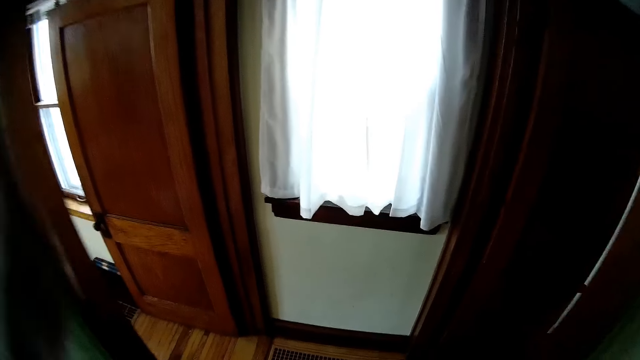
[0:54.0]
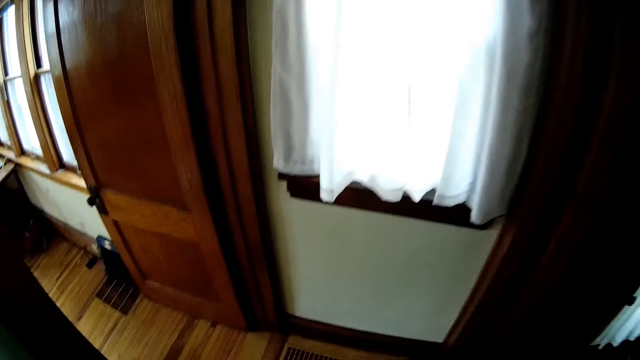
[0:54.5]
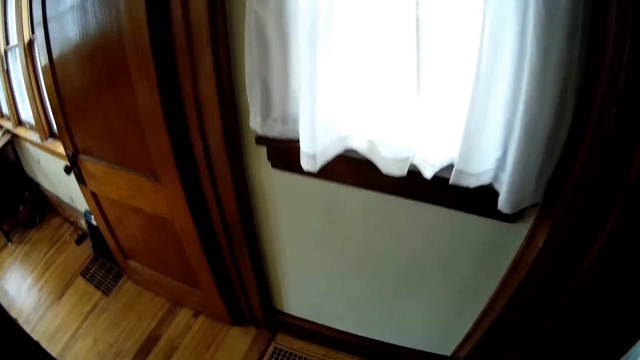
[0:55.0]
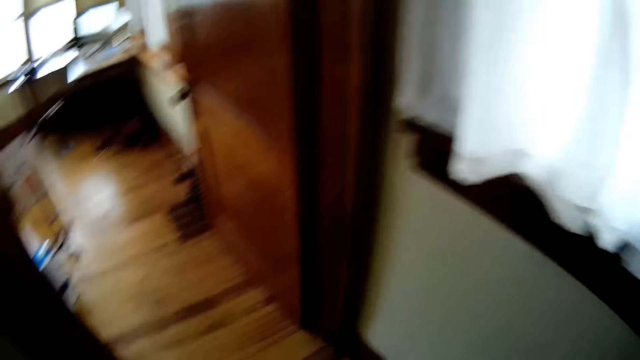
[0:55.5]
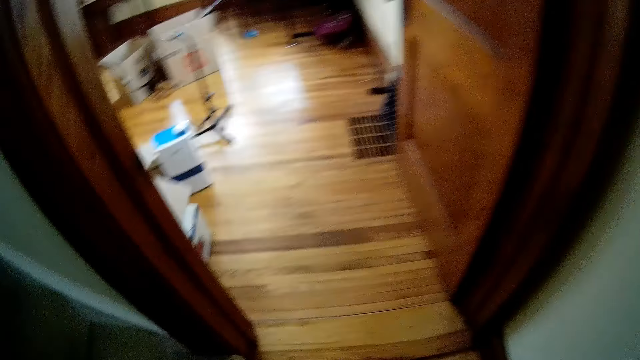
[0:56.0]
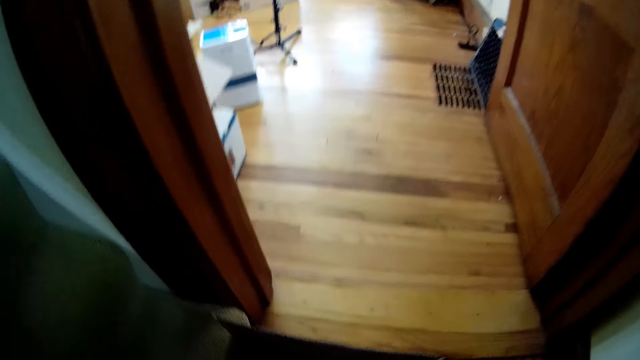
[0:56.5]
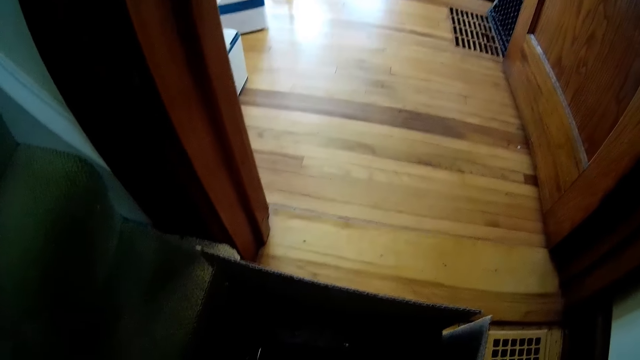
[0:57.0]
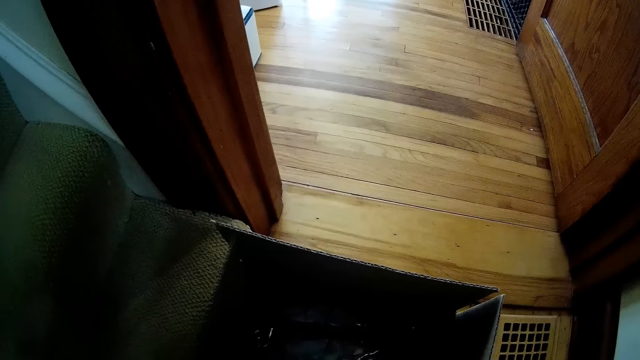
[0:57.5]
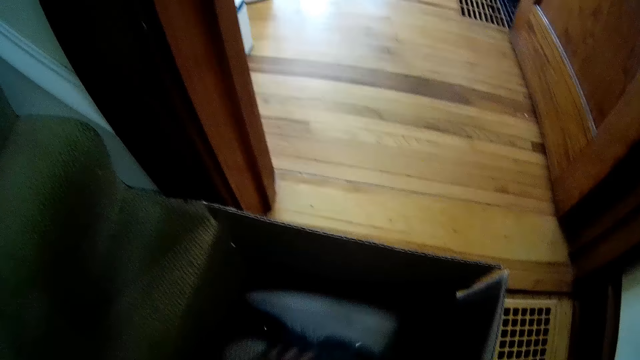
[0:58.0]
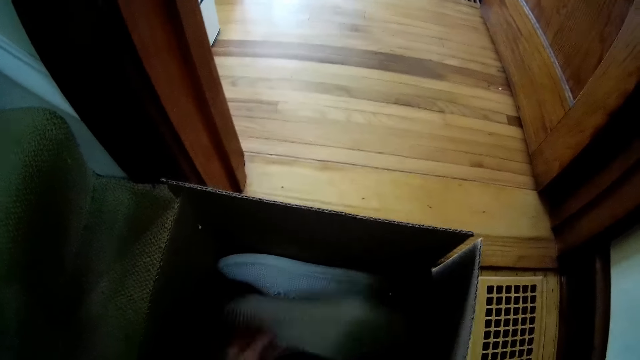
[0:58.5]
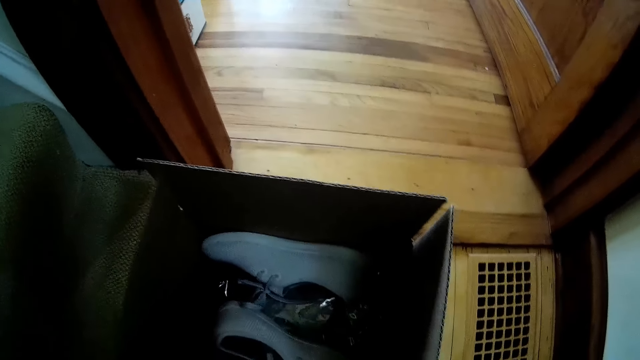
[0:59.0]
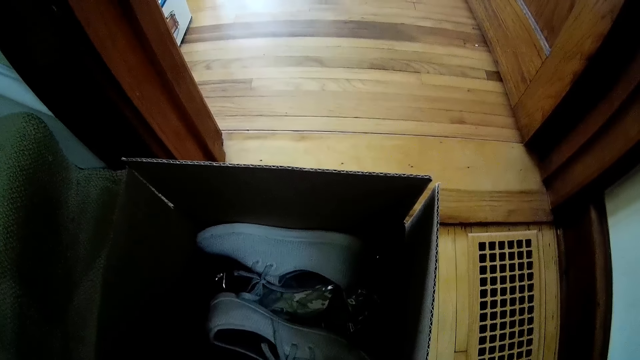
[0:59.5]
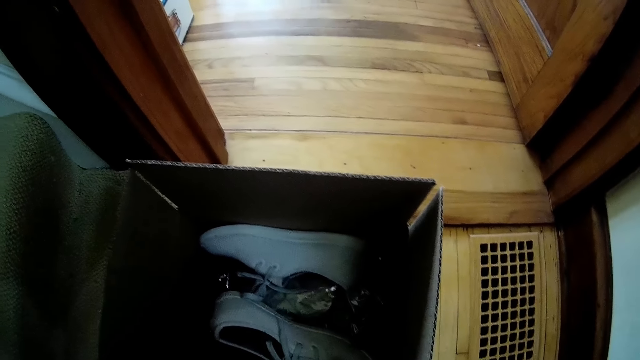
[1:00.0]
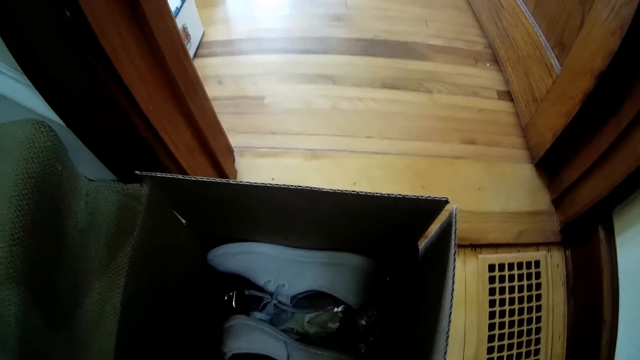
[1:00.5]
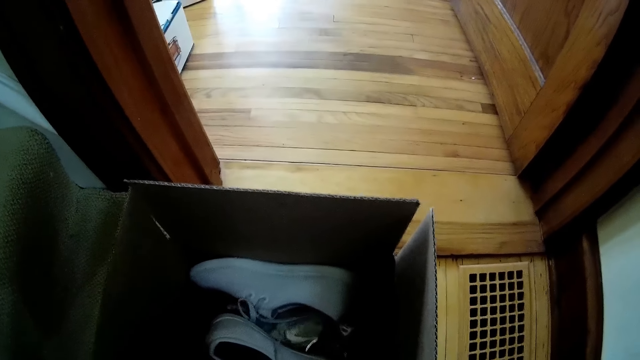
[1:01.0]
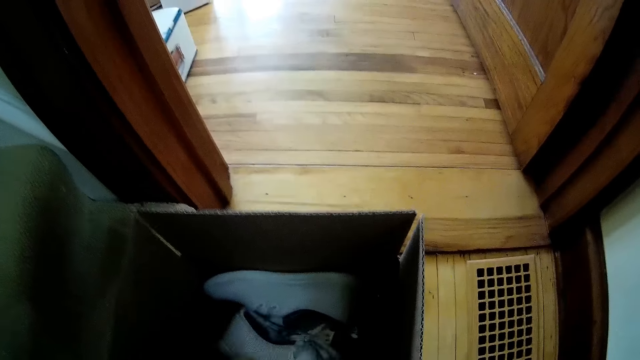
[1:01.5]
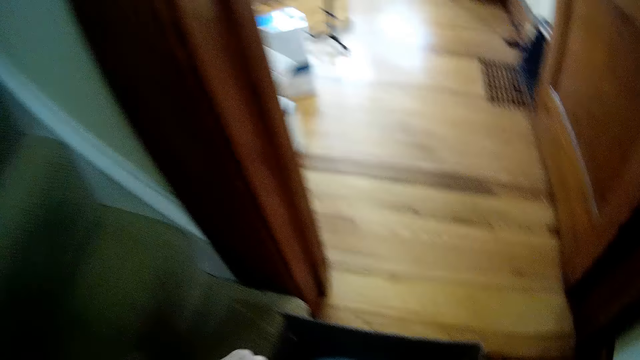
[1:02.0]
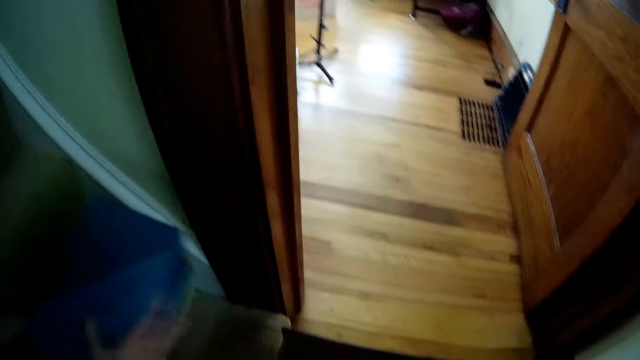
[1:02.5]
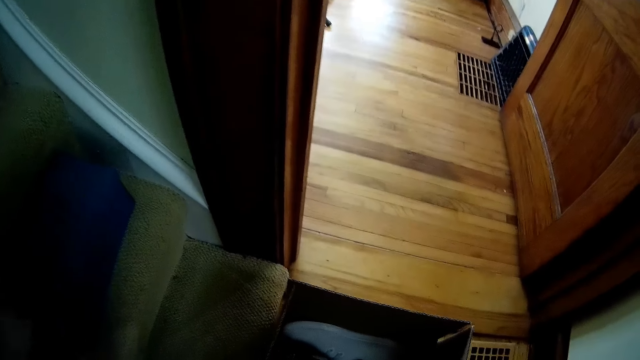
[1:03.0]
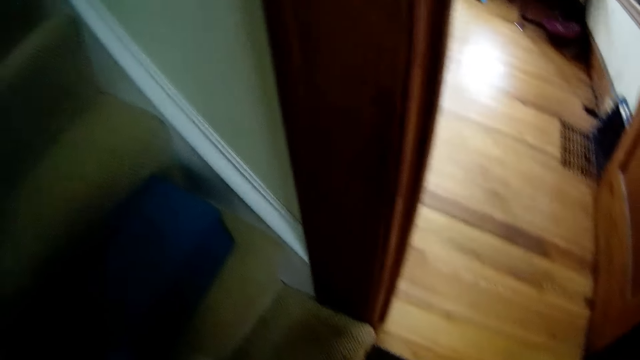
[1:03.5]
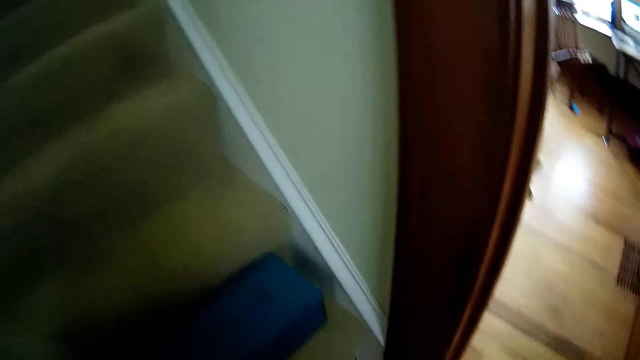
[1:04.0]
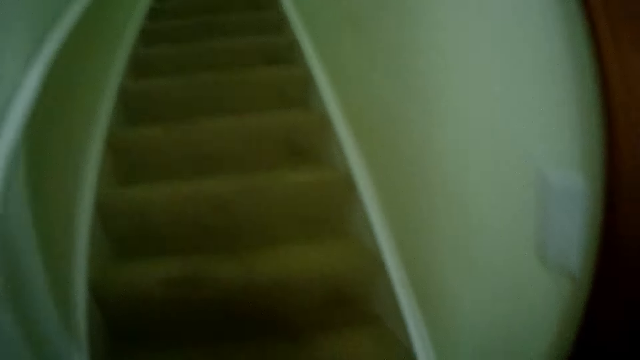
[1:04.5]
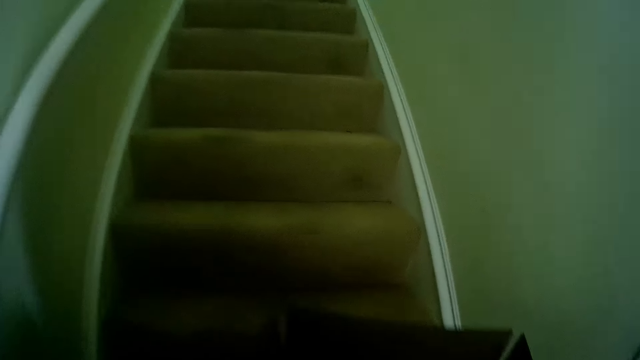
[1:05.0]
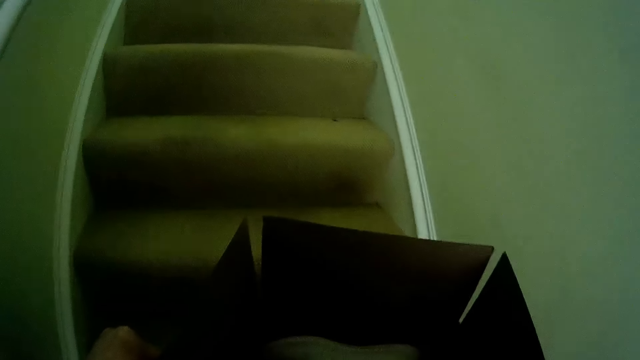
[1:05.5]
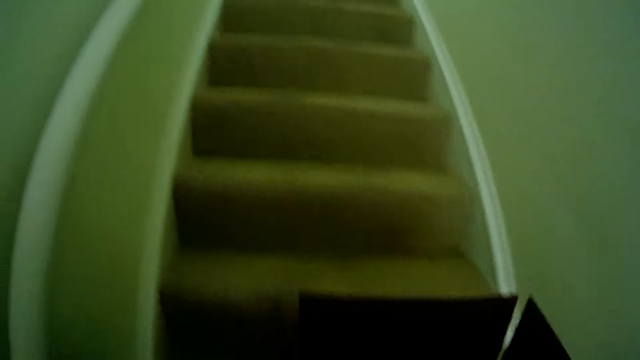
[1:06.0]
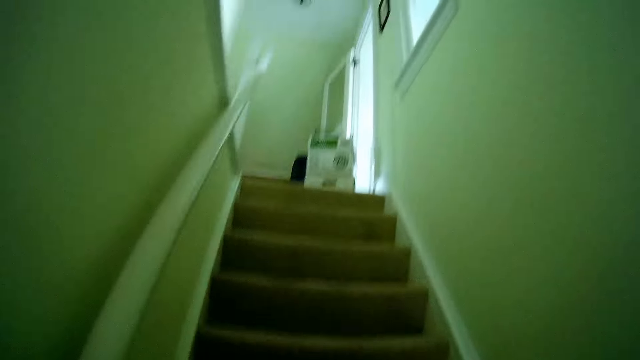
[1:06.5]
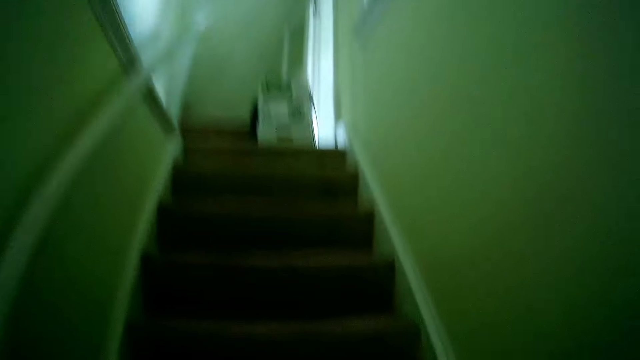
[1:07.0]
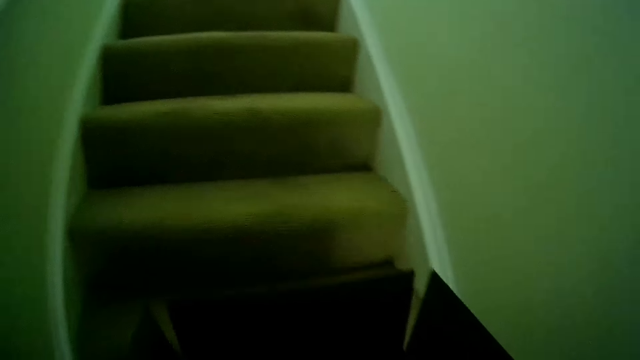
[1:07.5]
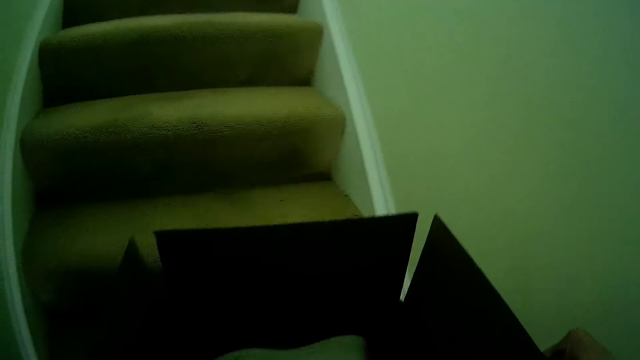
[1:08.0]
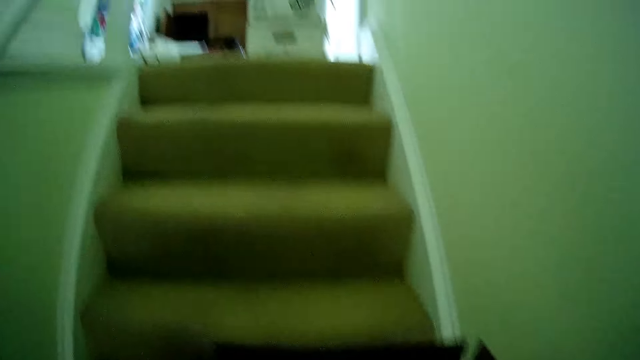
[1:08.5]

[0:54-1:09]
The camera wearer throws a pair of shoes in a carton. He touches the shoes. He picks up a shoe box from the carton with his left hand. He drops the shoe box on the staircase with his left hand. He holds the box. He climbs the staircase with the carton in both hands.

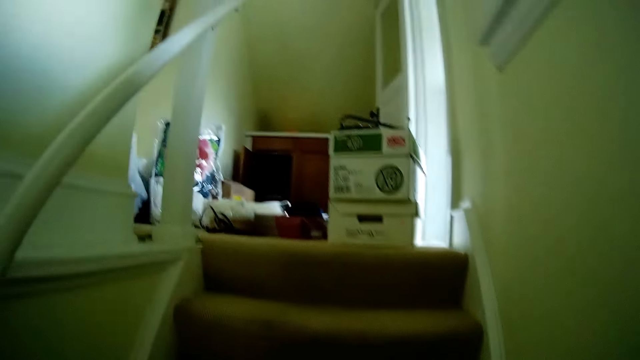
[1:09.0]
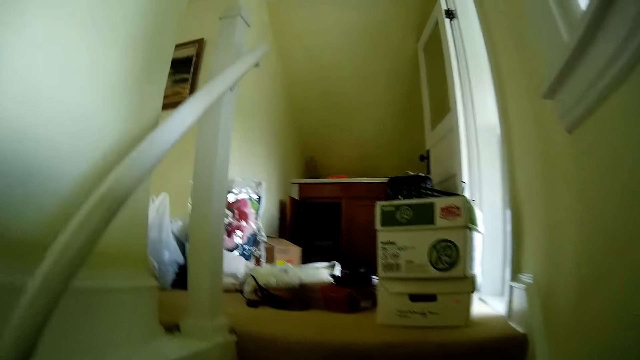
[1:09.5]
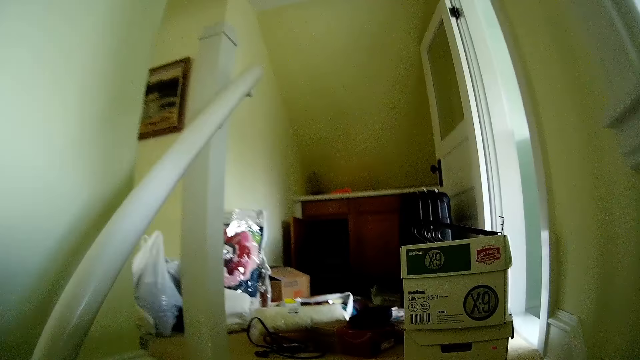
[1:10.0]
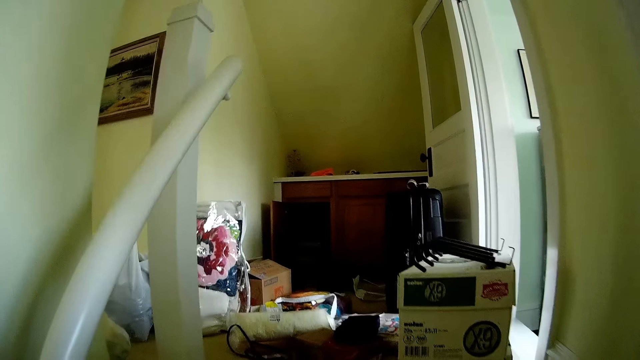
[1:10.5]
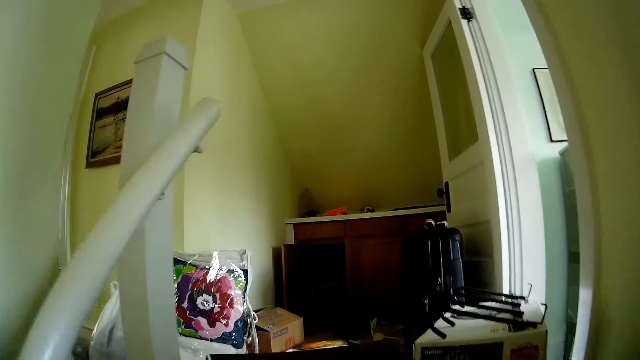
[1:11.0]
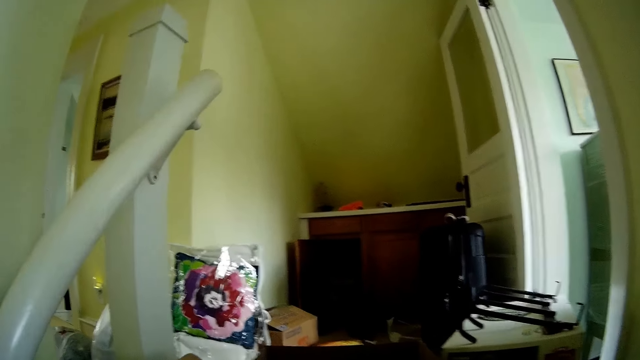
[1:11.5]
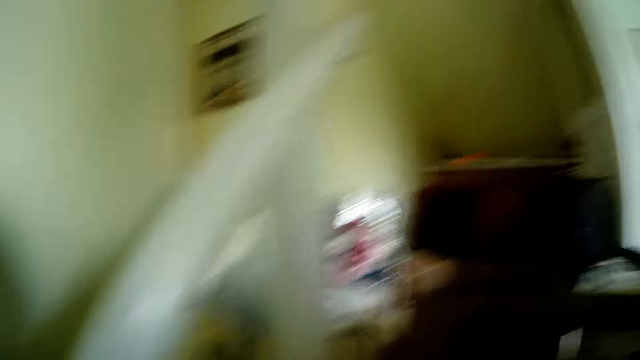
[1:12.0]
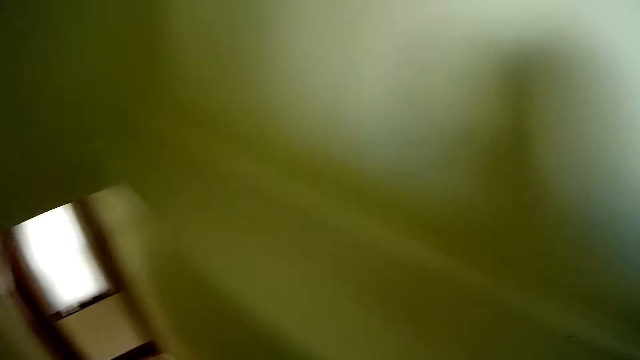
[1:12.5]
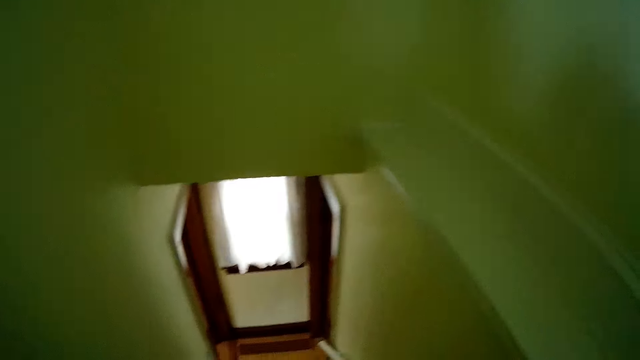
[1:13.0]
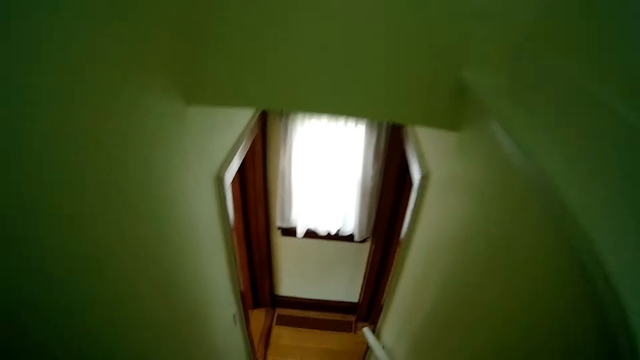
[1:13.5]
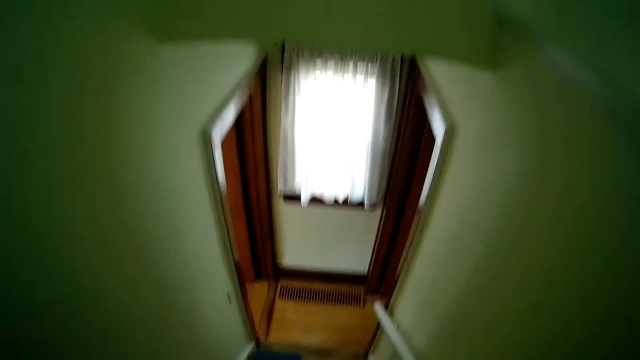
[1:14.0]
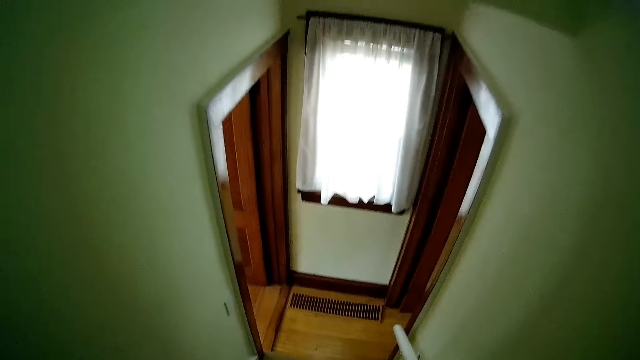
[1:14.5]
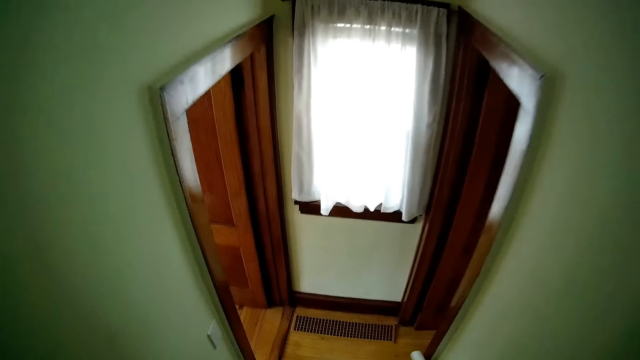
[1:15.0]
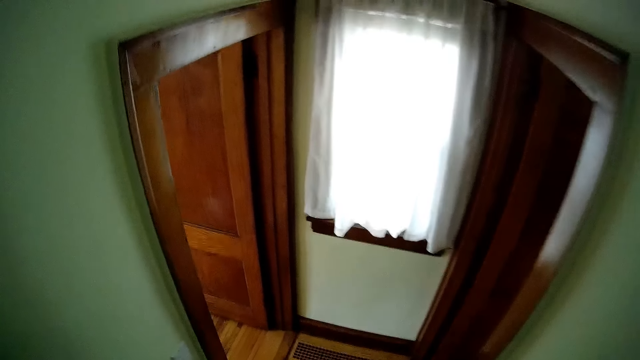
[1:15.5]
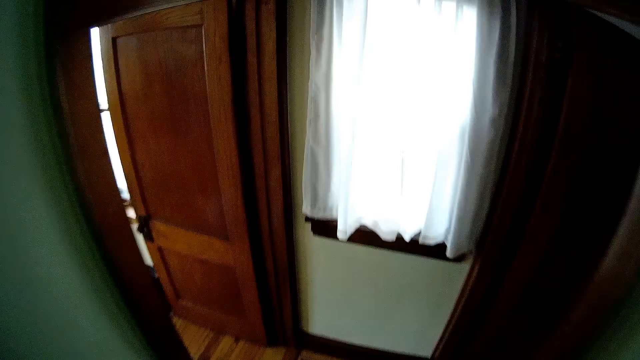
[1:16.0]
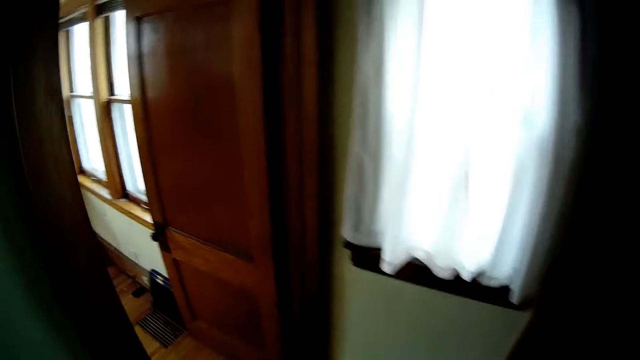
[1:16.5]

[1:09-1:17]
The camera wearer drops the carton on the floor with both hands. They walk down the stairs.
